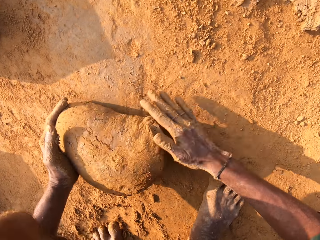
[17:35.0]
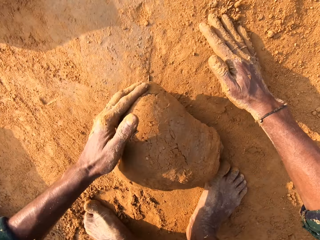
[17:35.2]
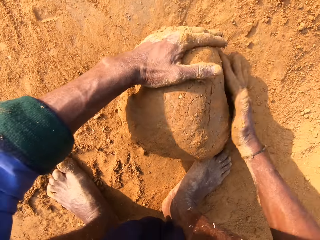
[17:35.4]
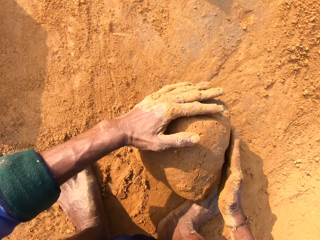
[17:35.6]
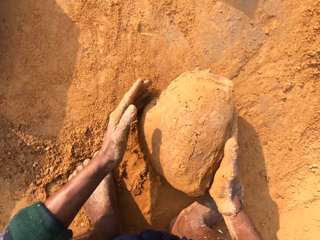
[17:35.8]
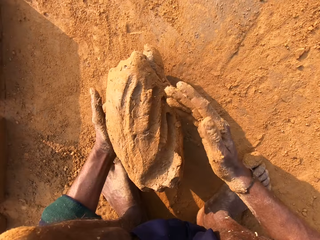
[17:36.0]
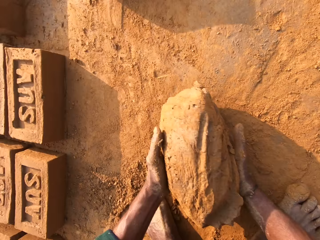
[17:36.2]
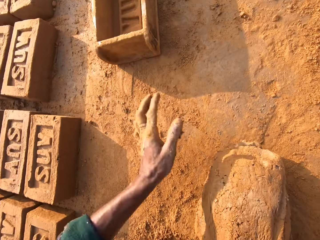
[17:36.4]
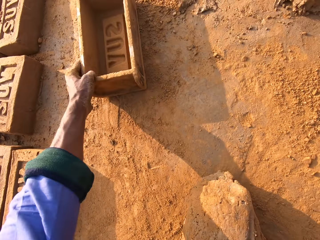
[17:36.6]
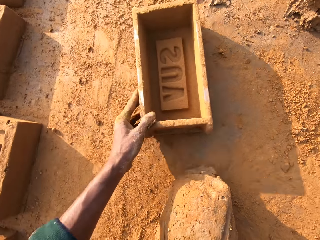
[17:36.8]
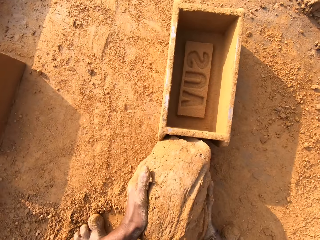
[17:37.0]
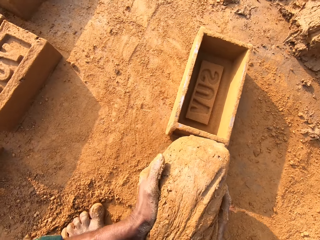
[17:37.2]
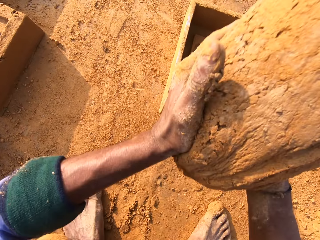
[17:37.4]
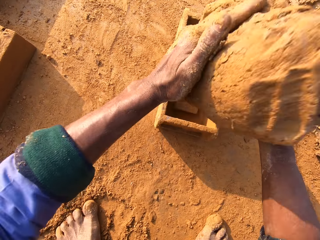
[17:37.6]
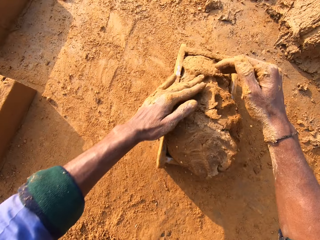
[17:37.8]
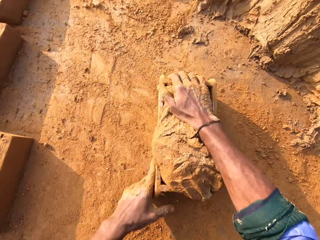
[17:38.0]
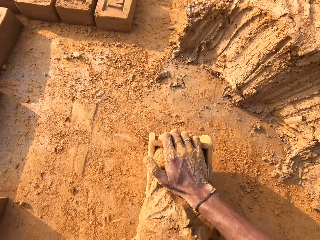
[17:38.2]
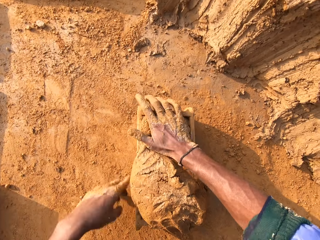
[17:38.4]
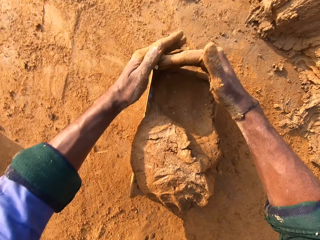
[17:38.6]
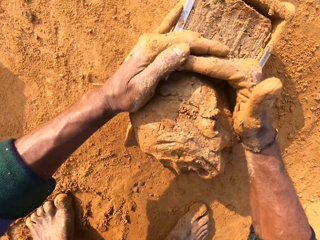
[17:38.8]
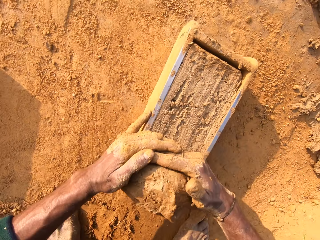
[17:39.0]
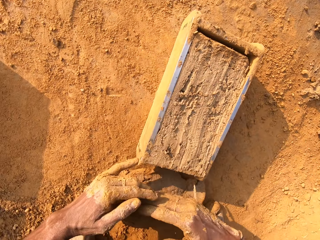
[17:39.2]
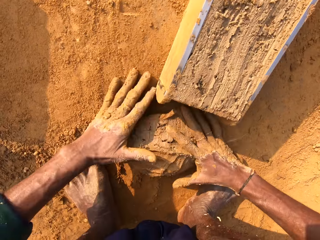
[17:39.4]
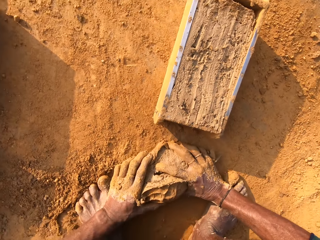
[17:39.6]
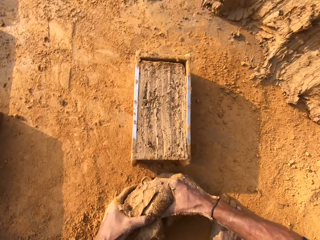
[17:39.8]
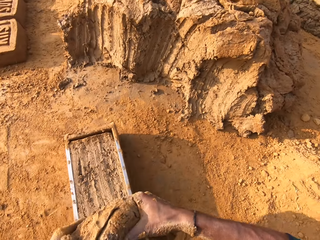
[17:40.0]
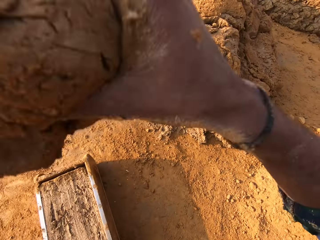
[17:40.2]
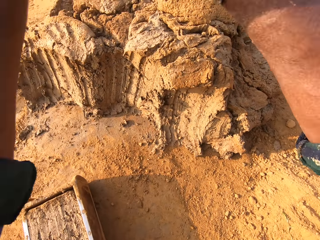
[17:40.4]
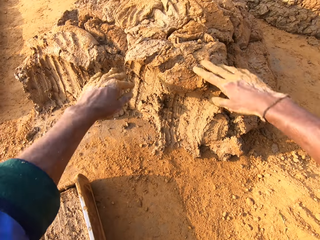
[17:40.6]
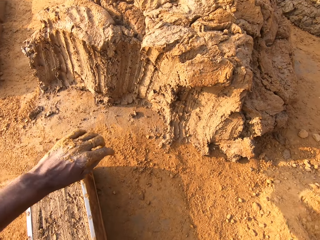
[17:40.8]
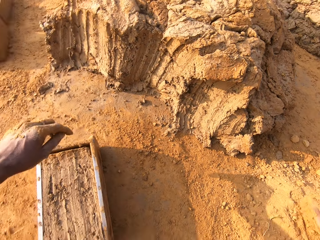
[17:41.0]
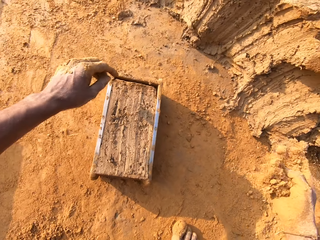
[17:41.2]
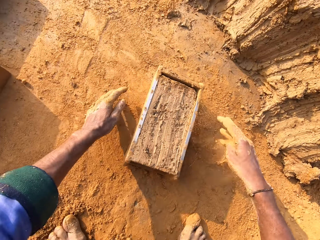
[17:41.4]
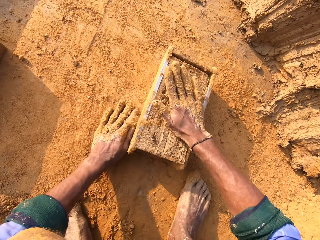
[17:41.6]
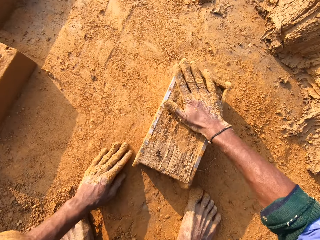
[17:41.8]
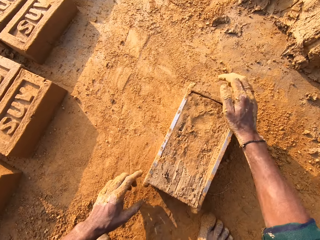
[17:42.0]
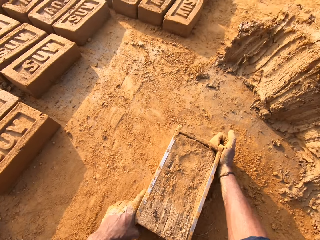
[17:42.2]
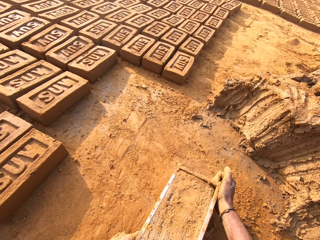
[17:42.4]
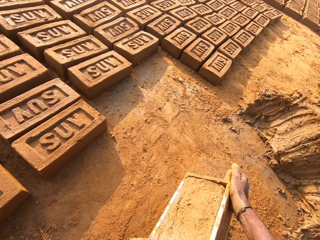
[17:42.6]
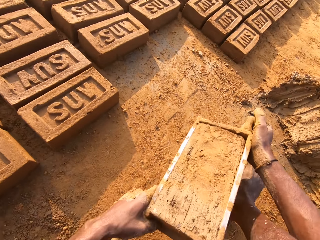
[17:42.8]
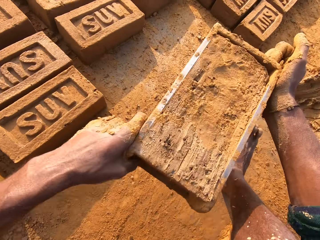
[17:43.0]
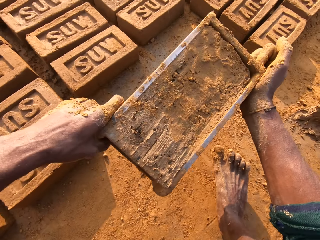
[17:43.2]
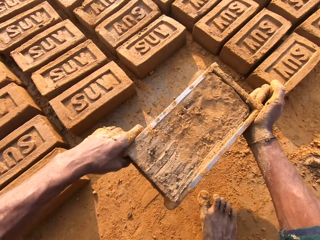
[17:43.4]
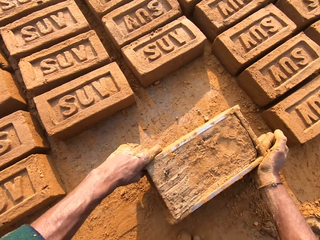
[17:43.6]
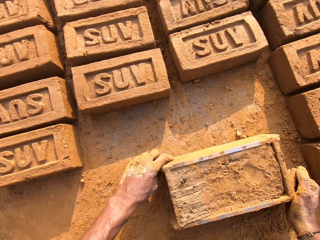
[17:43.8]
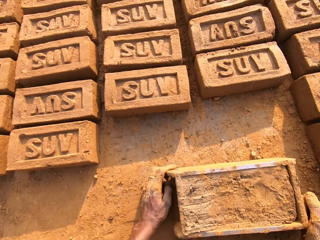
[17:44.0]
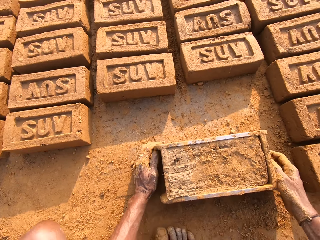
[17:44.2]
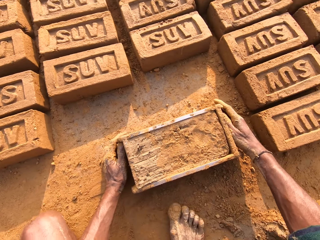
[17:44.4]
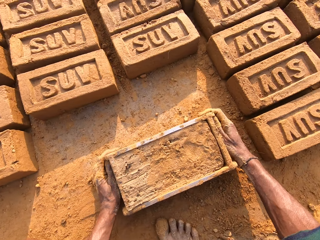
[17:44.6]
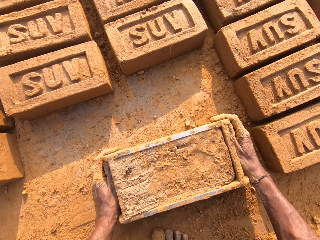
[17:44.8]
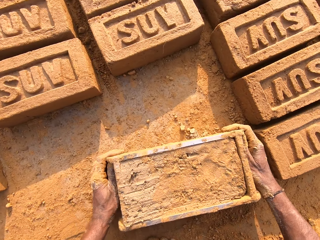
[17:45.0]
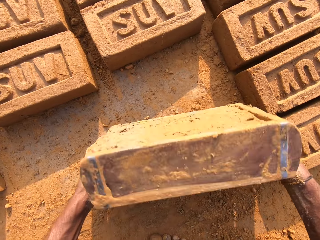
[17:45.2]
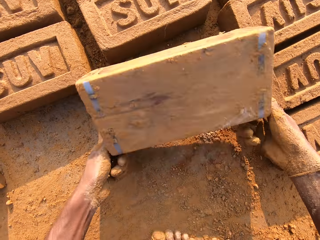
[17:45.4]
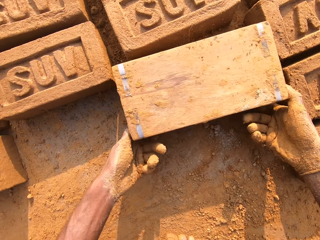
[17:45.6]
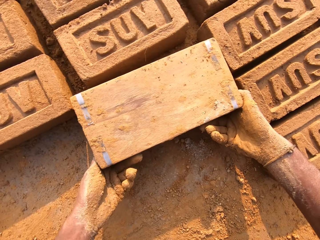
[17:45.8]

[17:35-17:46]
The camera wearer moves the brick mould closer. They throw the clay into the brick mould. They remove the excess clay from the brick mould. They throw the small clay on the big clay. They sprinkle soil on the clay in the molding box. They wipe the hands with the soil. They move the brick mould.

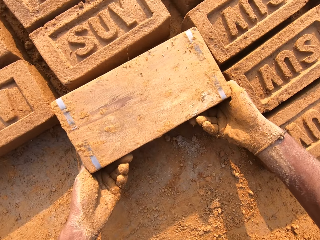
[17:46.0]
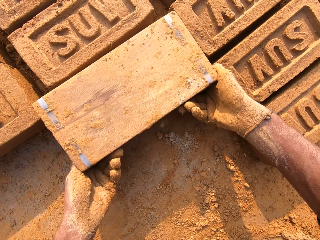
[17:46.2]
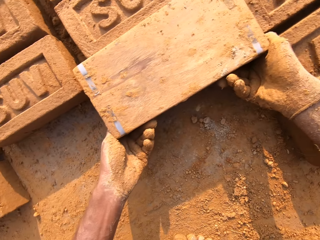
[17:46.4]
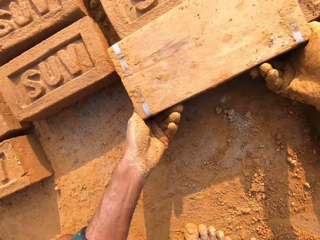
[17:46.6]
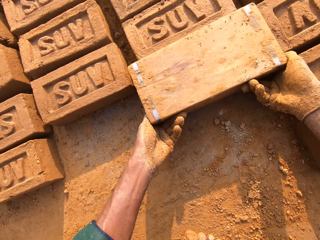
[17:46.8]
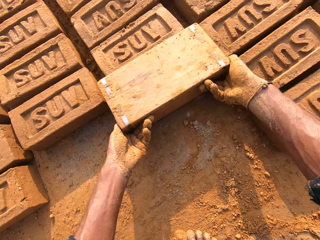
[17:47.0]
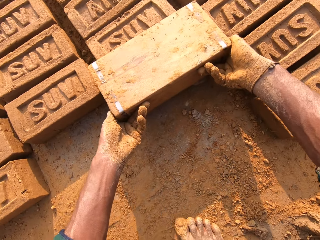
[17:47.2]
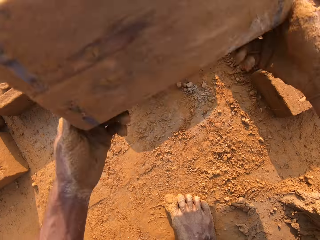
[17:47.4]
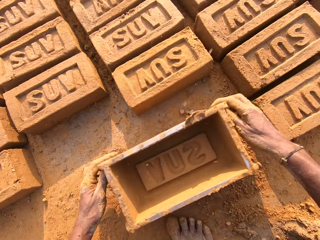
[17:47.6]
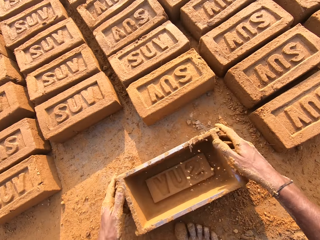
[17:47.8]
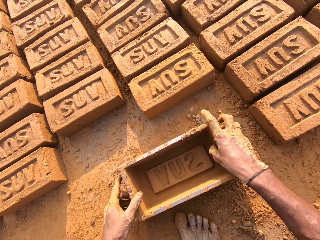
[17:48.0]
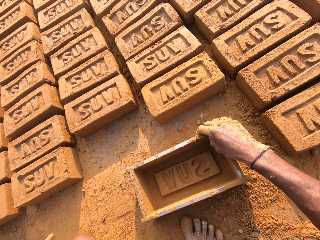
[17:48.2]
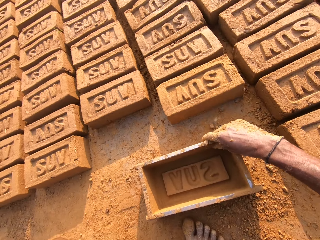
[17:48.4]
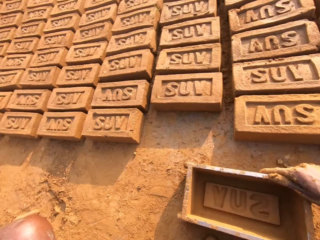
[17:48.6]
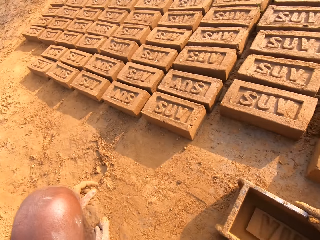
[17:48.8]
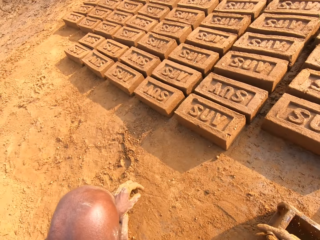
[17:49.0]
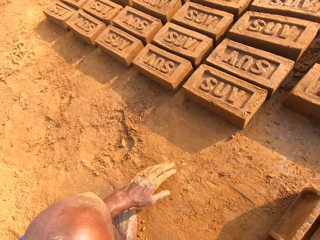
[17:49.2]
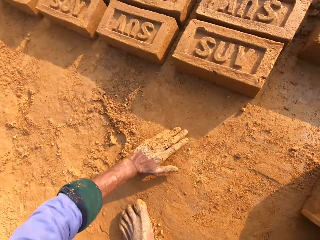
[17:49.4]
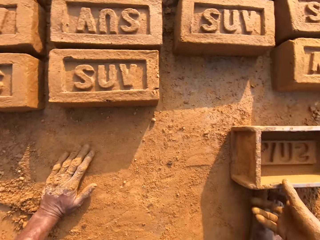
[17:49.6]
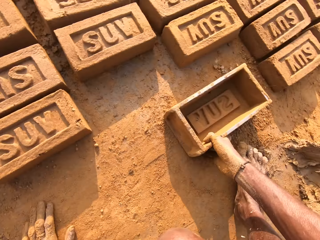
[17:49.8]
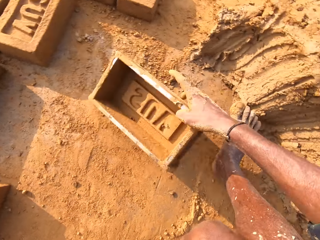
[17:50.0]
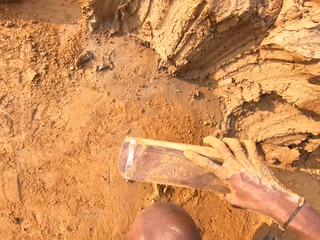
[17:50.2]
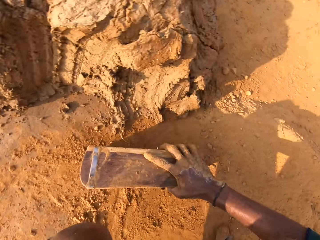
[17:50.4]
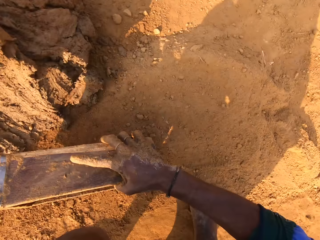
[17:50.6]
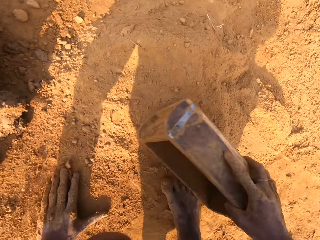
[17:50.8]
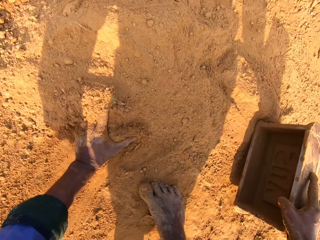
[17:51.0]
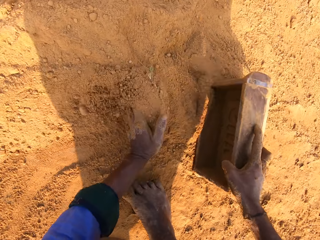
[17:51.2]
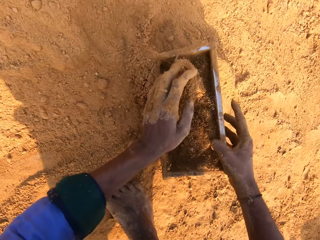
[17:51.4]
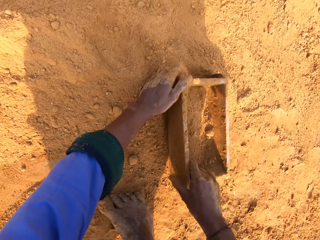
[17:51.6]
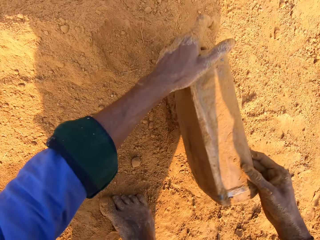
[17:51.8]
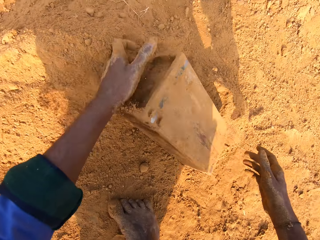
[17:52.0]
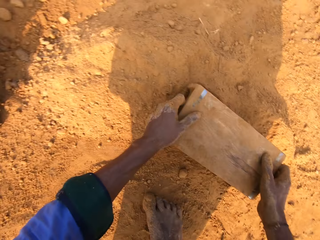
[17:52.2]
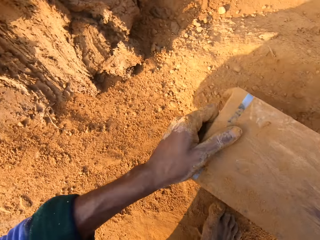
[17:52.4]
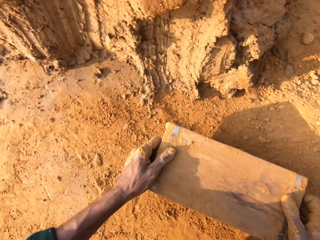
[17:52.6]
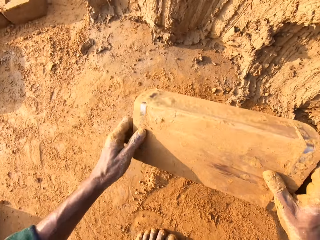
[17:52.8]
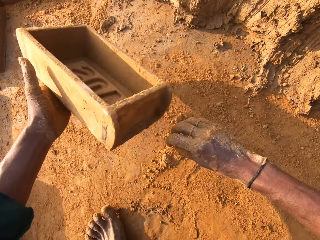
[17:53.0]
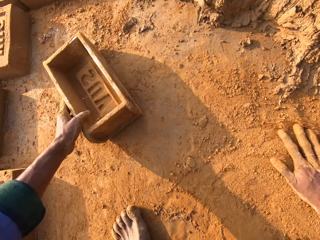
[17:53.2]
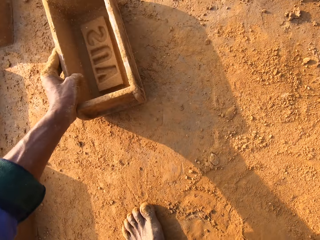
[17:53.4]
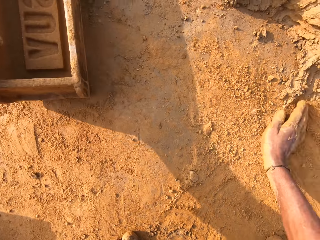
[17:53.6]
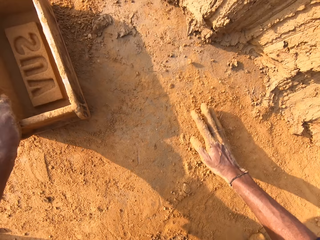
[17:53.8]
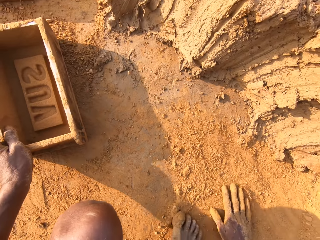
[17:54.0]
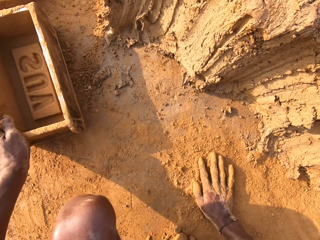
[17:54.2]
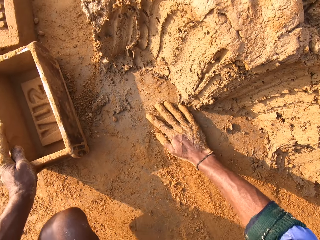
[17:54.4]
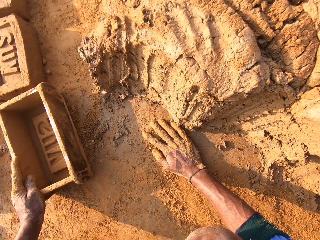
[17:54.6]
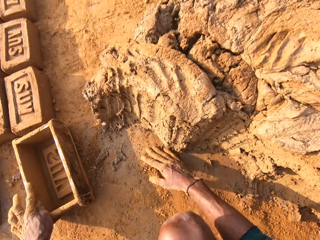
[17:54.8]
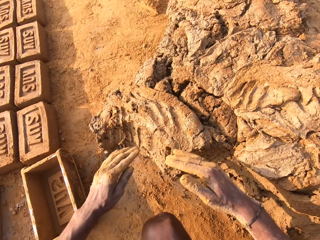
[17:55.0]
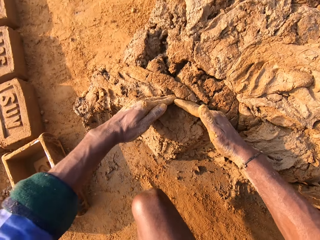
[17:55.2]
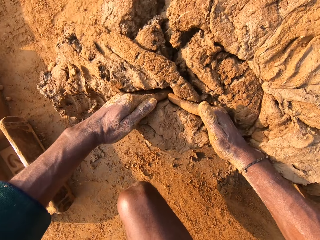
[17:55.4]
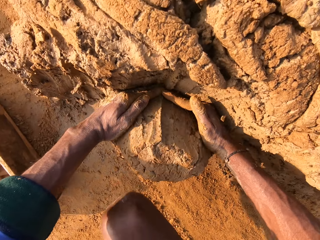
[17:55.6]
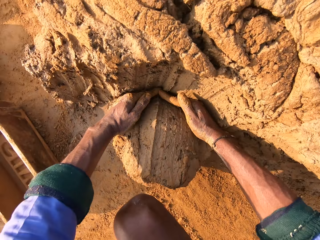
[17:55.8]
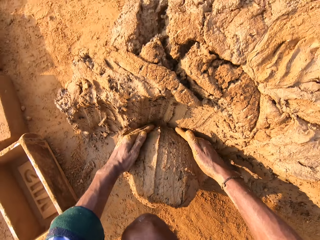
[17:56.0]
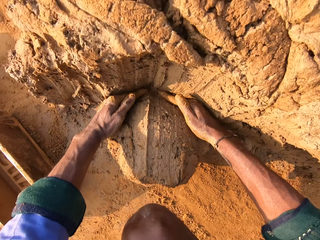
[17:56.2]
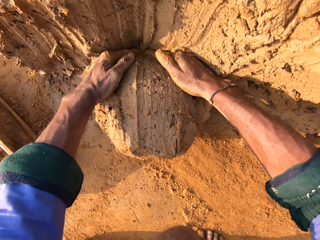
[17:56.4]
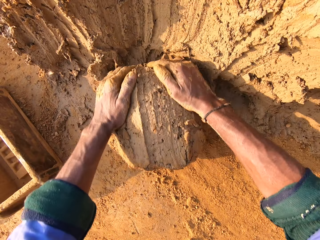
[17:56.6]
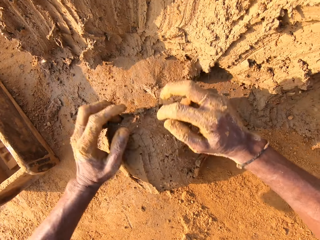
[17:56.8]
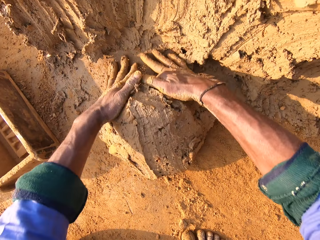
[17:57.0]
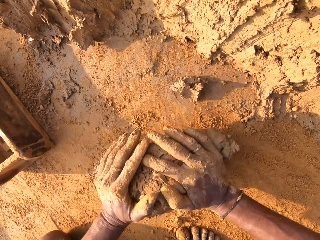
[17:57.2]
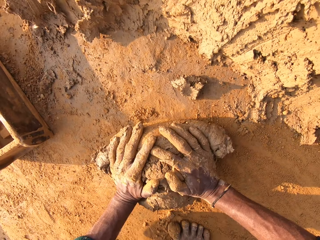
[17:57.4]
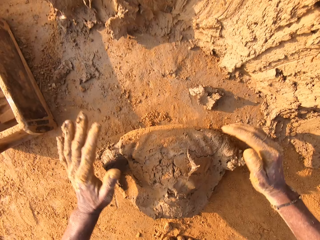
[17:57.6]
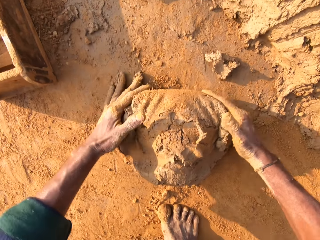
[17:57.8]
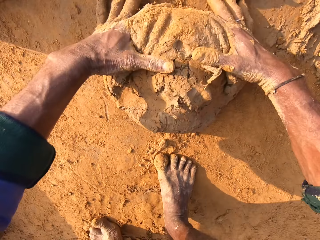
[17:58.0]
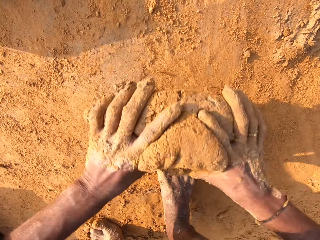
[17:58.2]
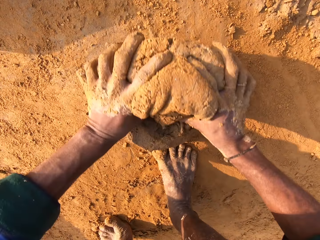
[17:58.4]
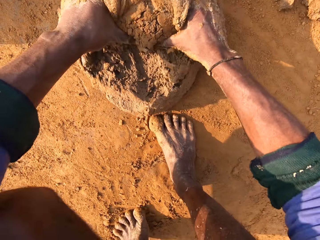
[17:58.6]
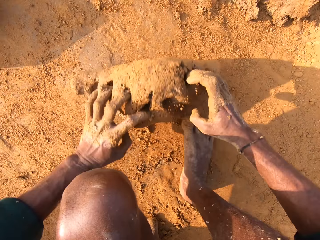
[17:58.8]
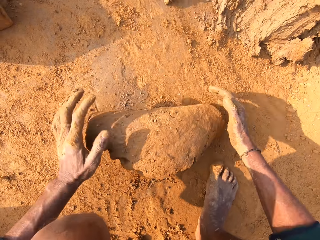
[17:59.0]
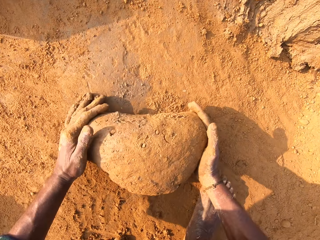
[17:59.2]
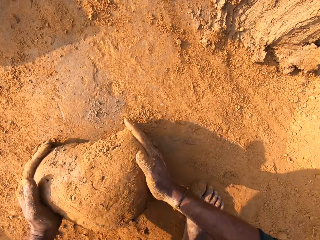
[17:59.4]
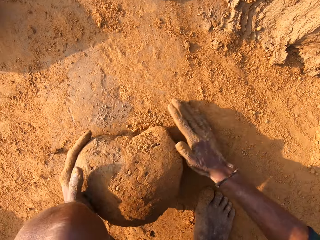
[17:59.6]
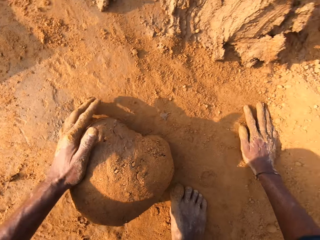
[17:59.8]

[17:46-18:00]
The camera wearer flips the clay molding box on the ground. They pour the clay from the brick mould. They remove the brick mould. They place the brick mould on the ground. They look around. They put the soil into the brick mould. They pour down the soil from the brick mould on the ground. They move the brick mould. They scoop the clay with the hands from the ground. They mold the clay with hands. They roll the clay on the ground.
